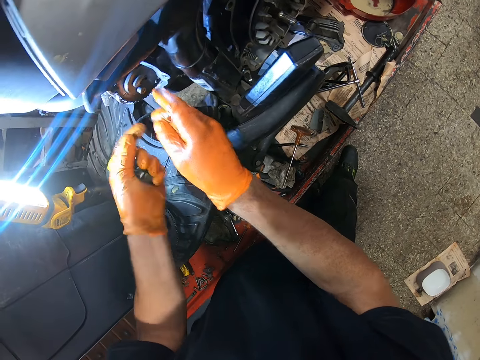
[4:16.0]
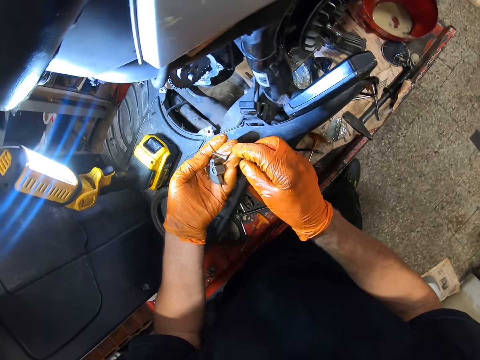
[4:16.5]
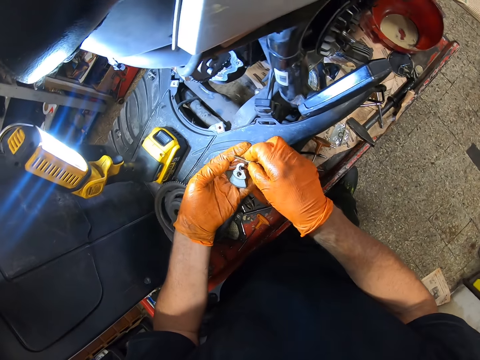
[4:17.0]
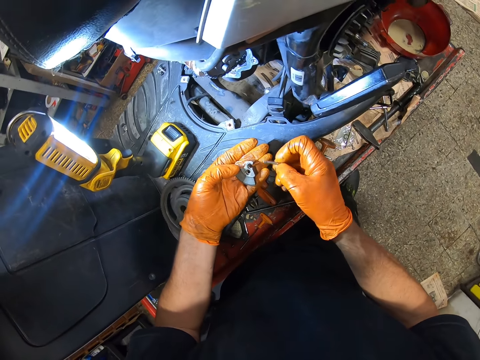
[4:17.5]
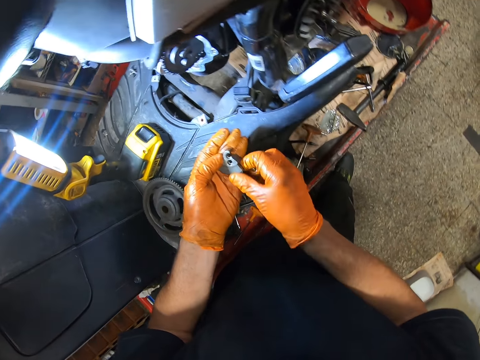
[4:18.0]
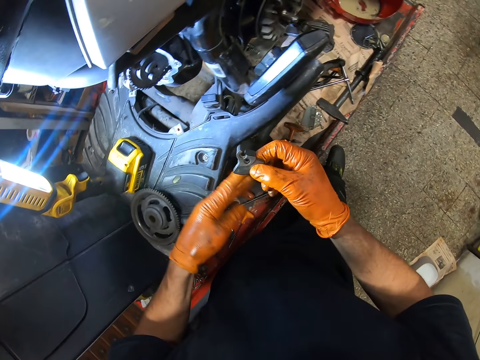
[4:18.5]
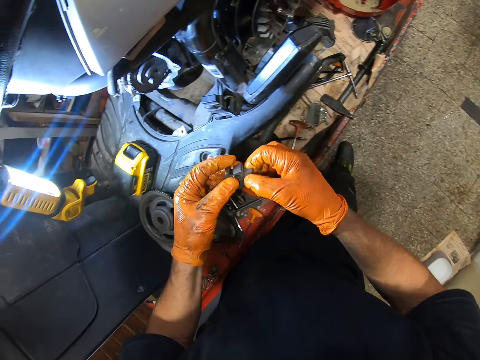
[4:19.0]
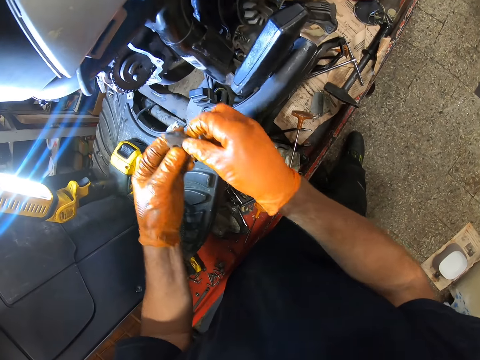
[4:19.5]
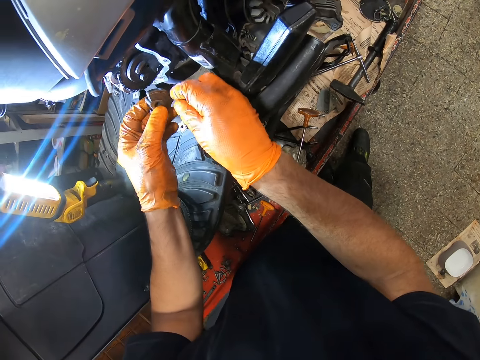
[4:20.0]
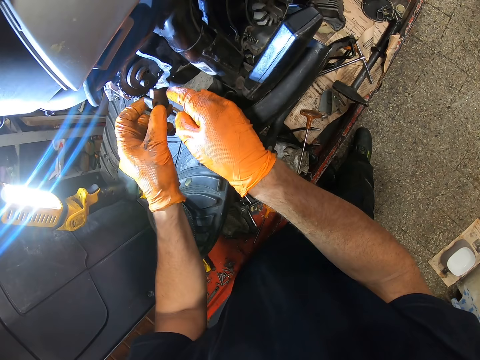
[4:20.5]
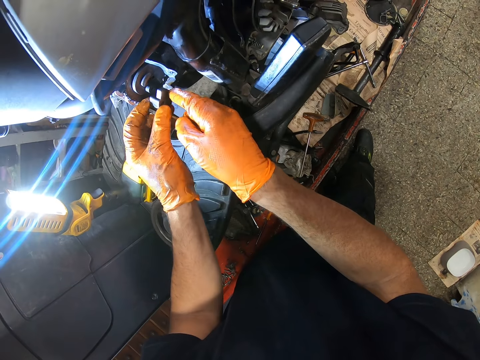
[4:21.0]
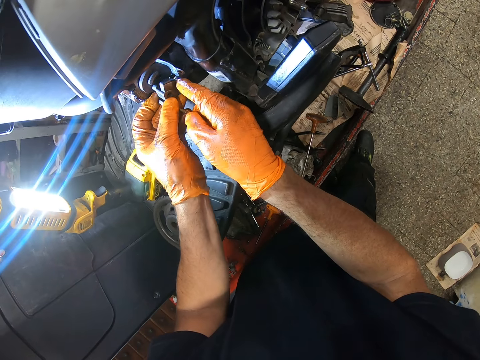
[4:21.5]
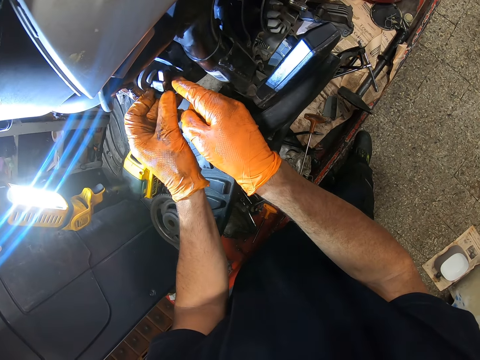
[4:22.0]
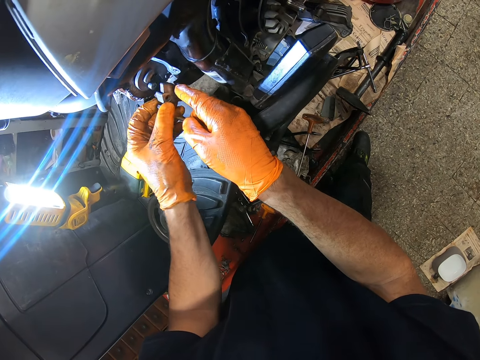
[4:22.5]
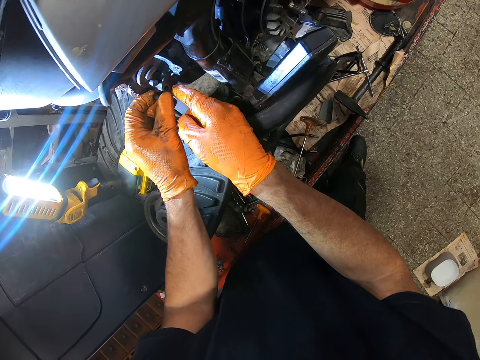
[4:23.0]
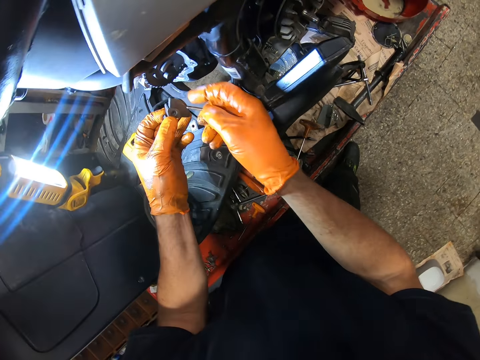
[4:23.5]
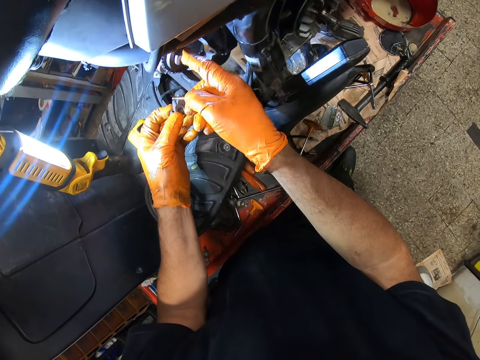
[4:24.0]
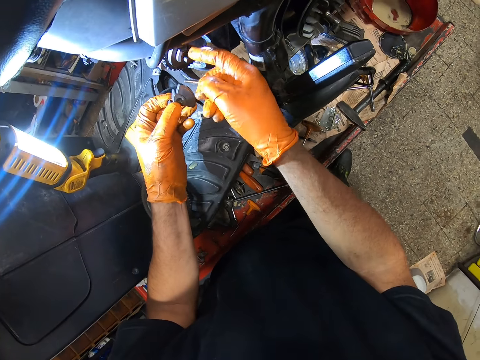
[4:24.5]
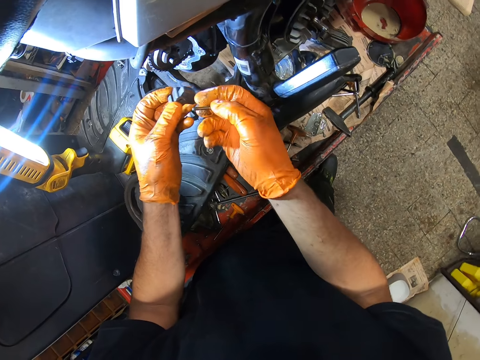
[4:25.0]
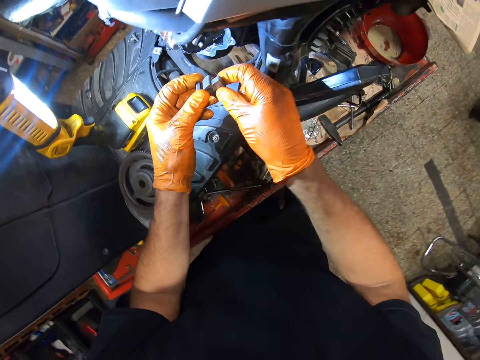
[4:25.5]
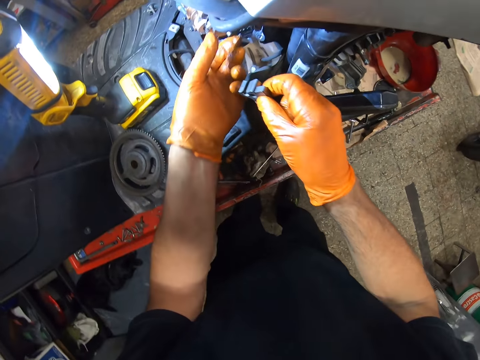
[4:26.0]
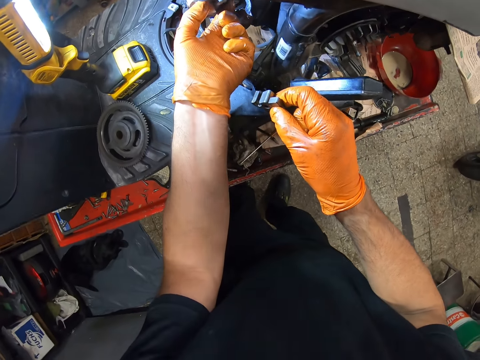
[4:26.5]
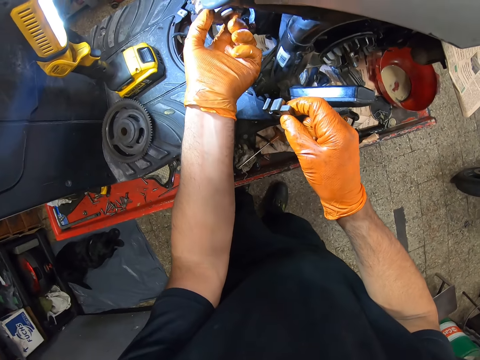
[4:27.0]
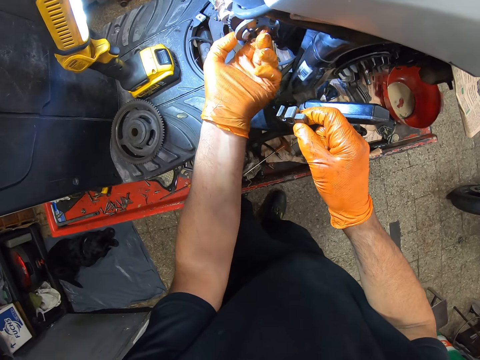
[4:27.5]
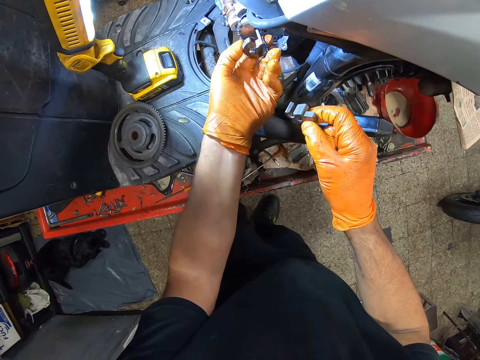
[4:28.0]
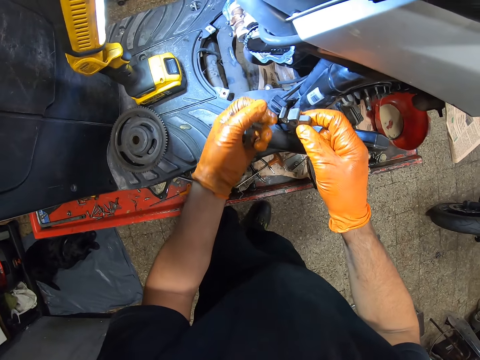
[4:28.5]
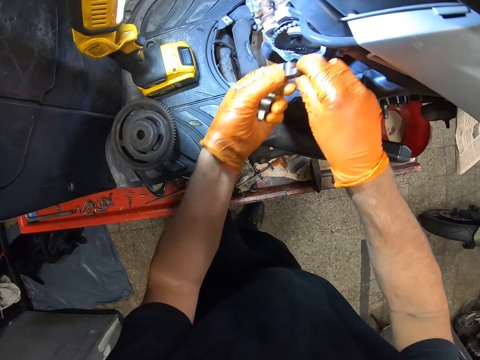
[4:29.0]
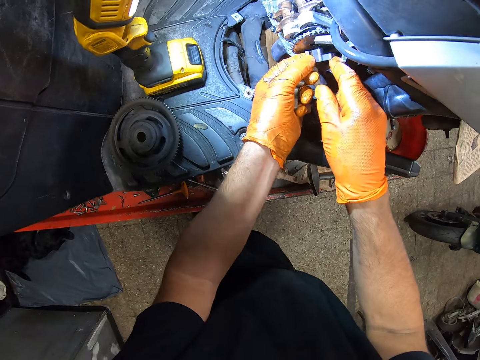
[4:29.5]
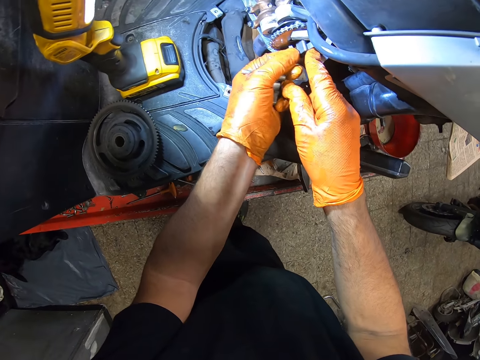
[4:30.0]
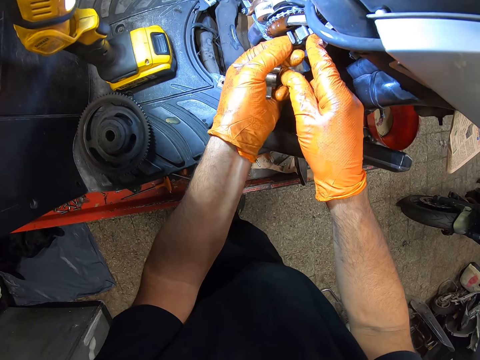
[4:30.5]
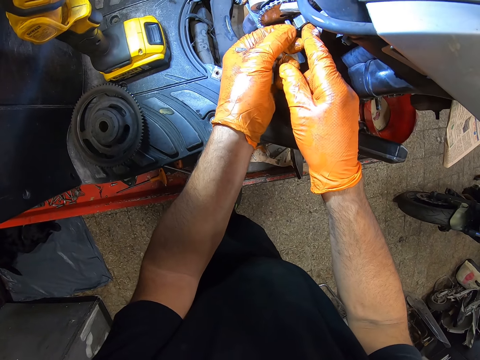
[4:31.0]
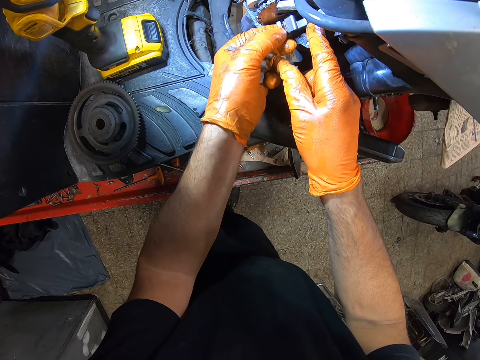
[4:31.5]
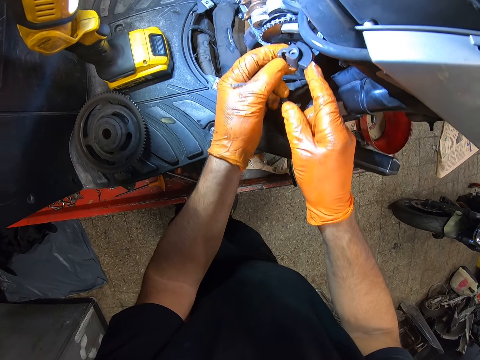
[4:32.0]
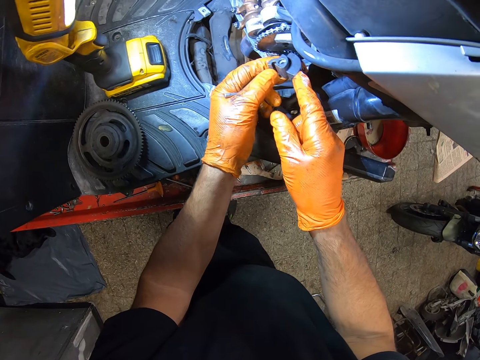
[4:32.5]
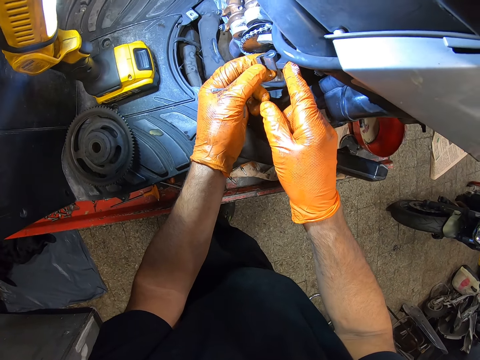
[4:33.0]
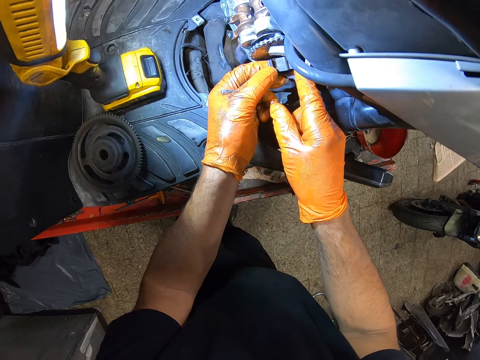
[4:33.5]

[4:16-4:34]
The camera wearer attaches the small metal on the screw. He adjusts the screw with his right hand. He removes the screw from the engine. He attaches the small metal to the motorcycle engine, into the gear wheel.

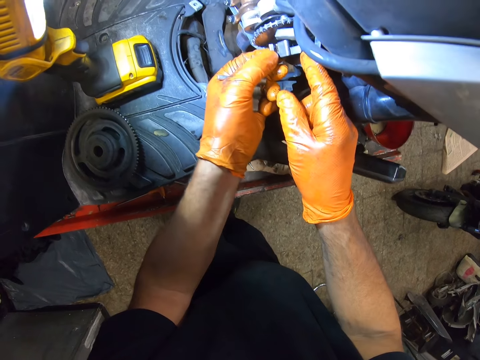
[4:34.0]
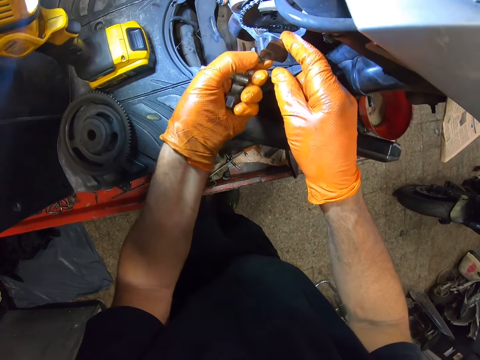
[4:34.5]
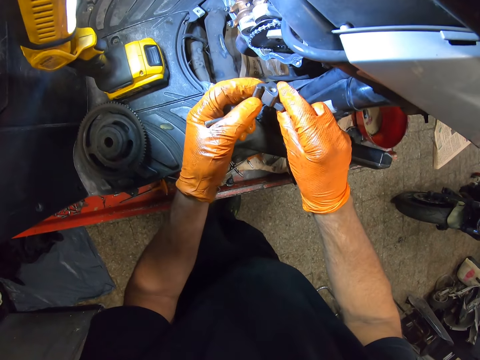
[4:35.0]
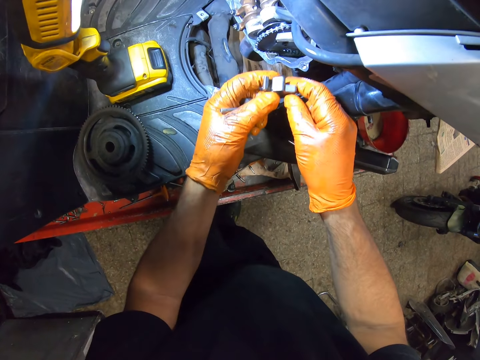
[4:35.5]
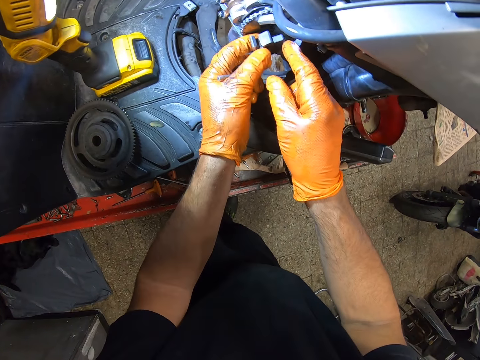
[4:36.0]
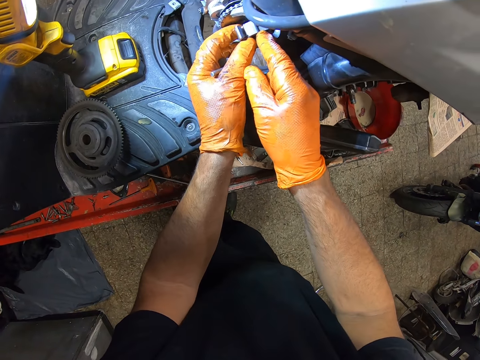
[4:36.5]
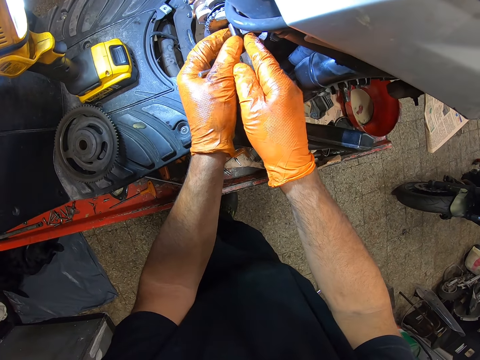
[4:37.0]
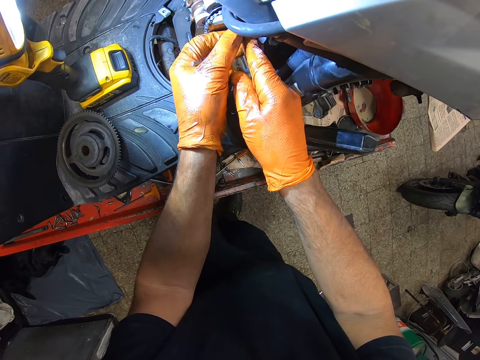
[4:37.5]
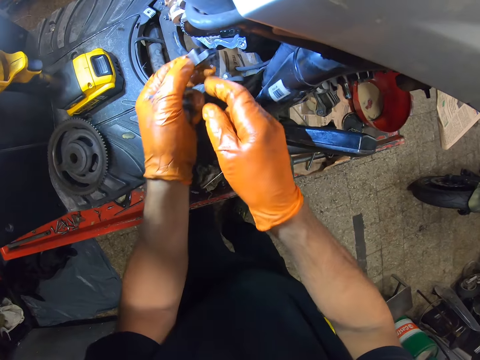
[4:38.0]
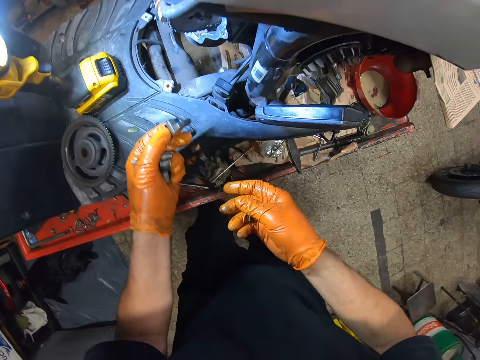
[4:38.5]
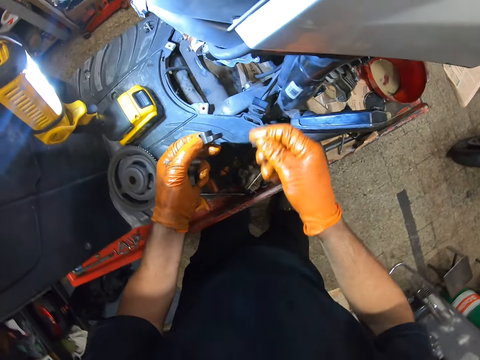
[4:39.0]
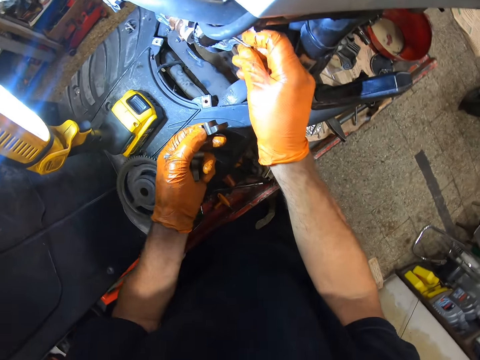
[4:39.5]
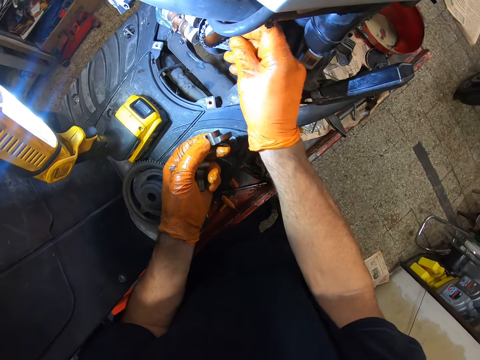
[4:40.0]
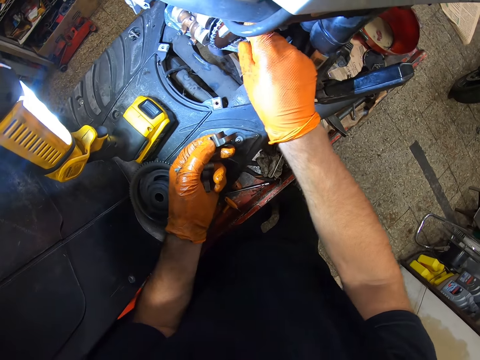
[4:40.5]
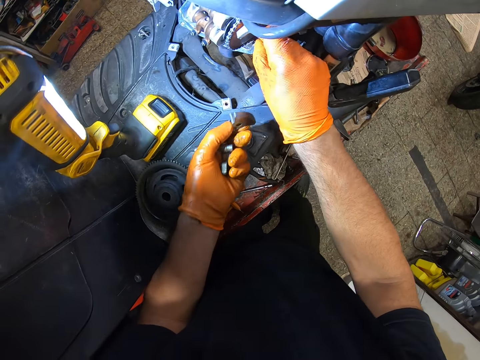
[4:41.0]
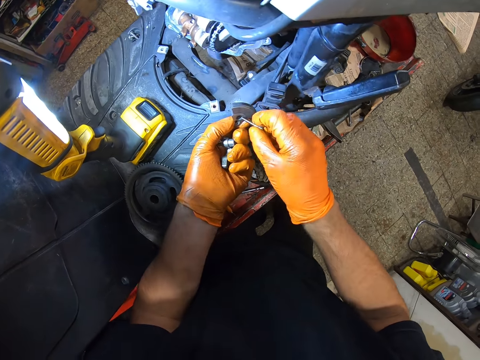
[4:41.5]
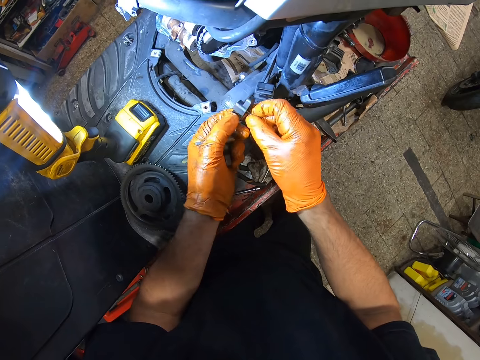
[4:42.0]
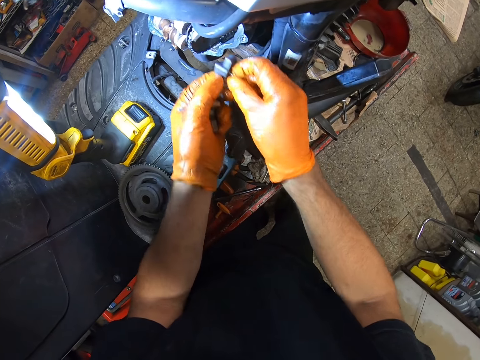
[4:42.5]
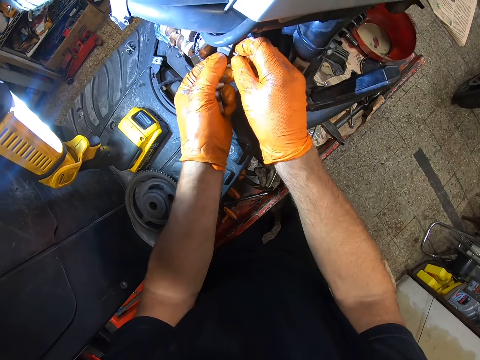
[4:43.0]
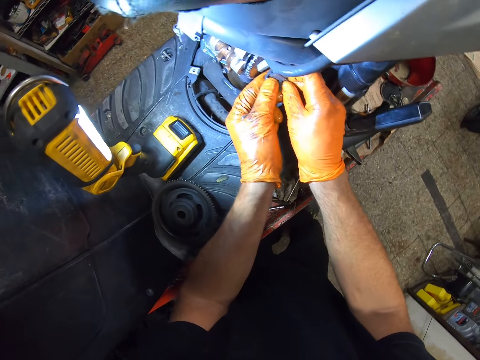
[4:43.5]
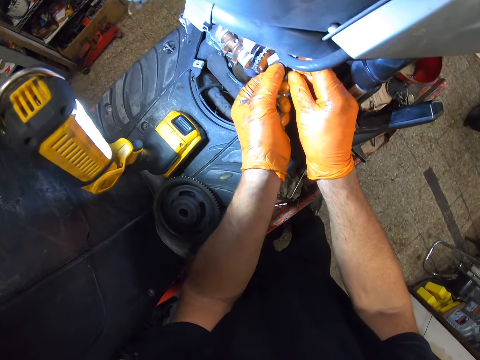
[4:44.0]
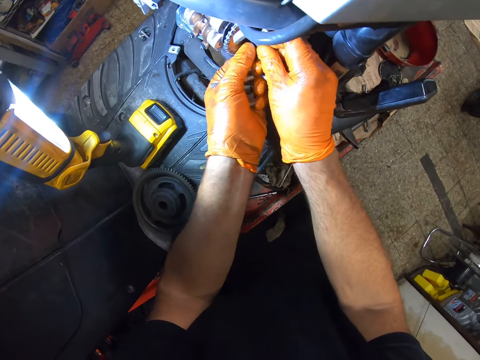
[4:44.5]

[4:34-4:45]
The camera wearer removes the small metal from the engine. They attach a screwdriver to the engine, into the gear wheel. They remove the screwdriver from the engine. They put the screw inside the small metal. They attach the small metal to the motorcycle engine.
